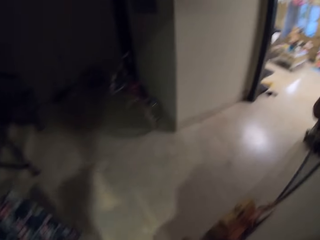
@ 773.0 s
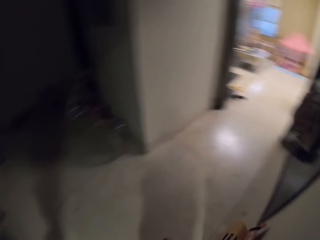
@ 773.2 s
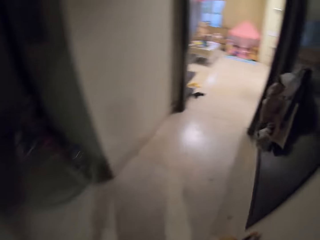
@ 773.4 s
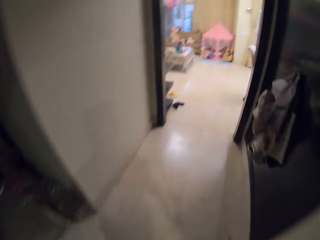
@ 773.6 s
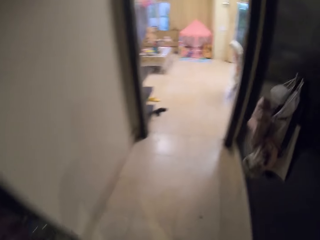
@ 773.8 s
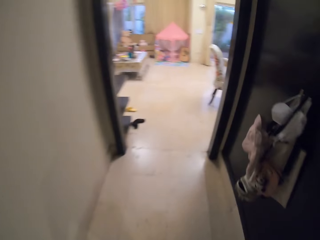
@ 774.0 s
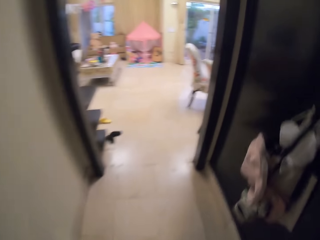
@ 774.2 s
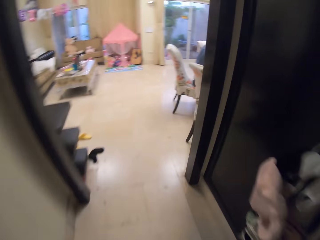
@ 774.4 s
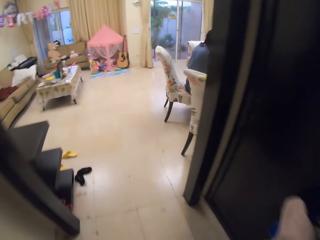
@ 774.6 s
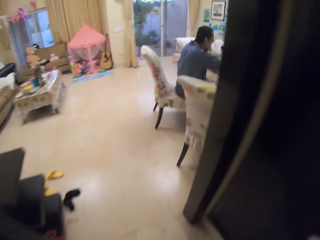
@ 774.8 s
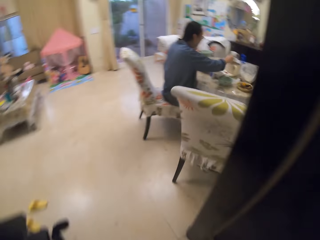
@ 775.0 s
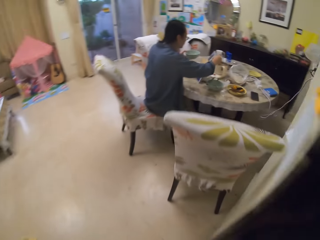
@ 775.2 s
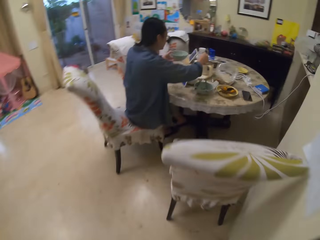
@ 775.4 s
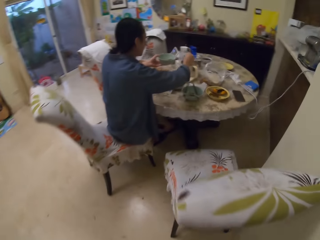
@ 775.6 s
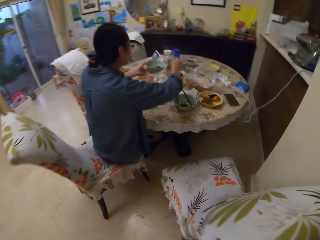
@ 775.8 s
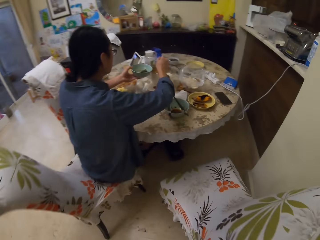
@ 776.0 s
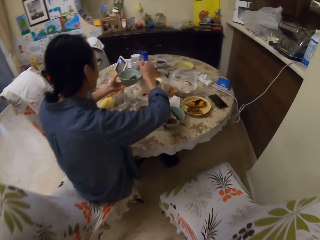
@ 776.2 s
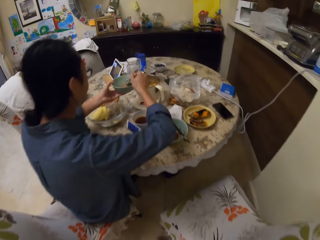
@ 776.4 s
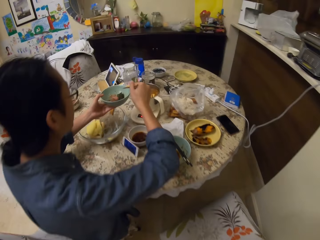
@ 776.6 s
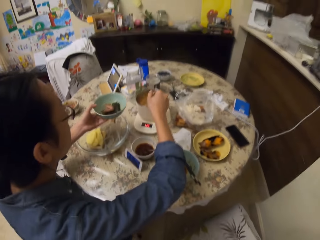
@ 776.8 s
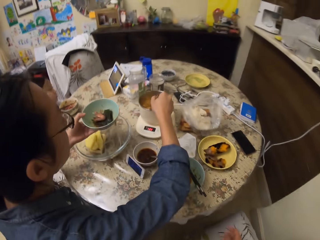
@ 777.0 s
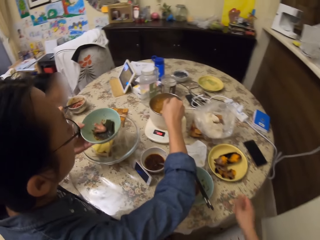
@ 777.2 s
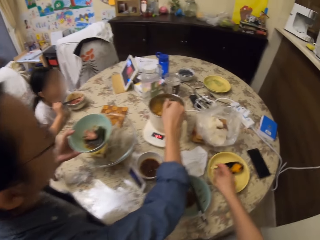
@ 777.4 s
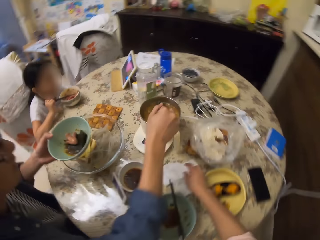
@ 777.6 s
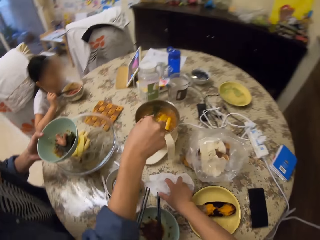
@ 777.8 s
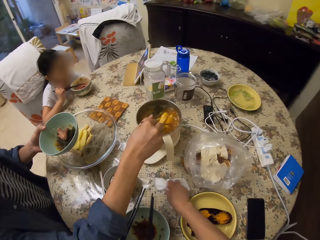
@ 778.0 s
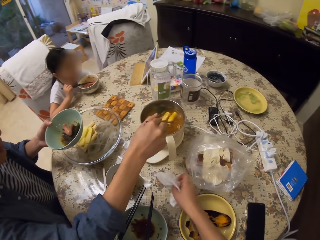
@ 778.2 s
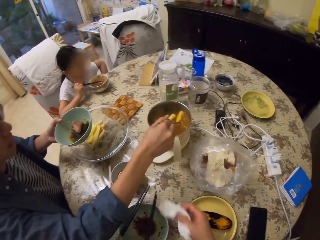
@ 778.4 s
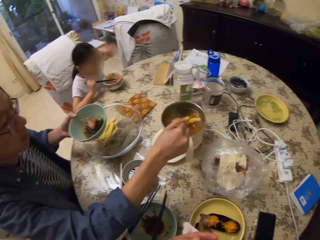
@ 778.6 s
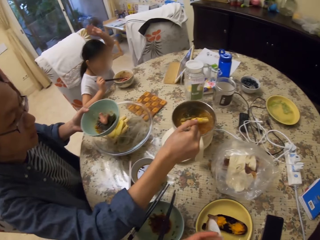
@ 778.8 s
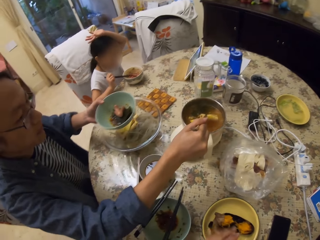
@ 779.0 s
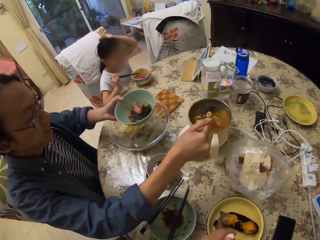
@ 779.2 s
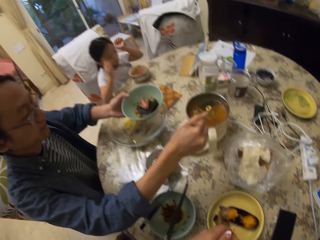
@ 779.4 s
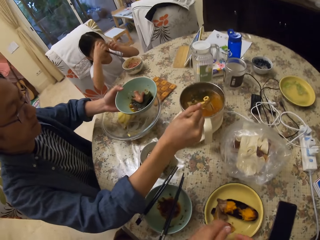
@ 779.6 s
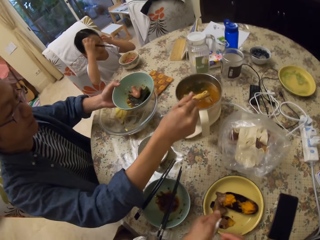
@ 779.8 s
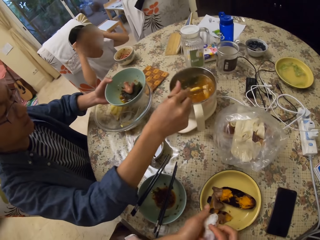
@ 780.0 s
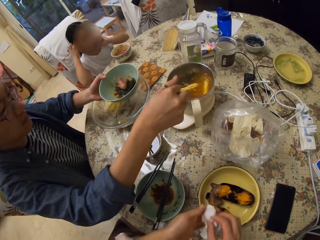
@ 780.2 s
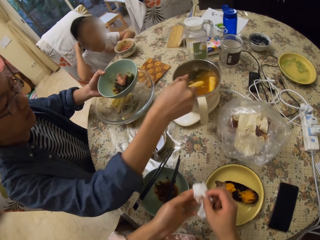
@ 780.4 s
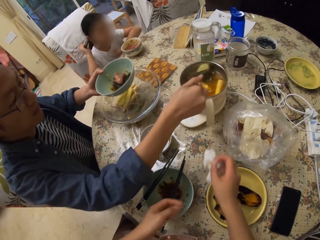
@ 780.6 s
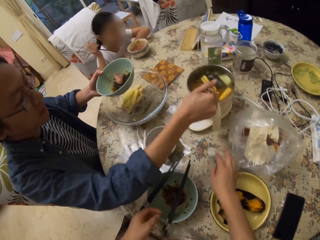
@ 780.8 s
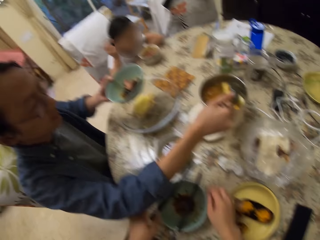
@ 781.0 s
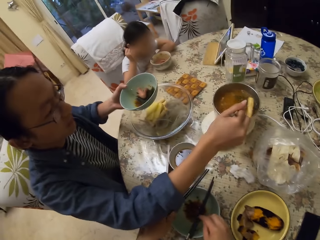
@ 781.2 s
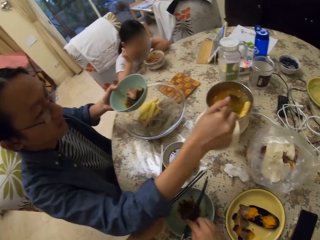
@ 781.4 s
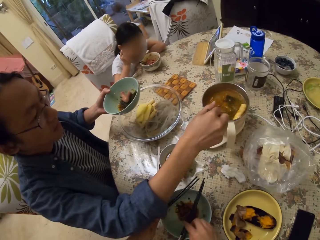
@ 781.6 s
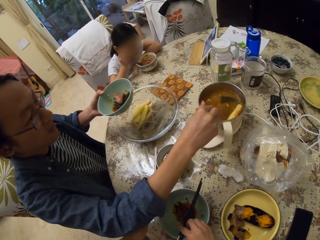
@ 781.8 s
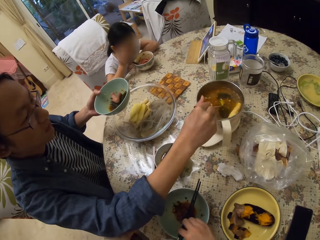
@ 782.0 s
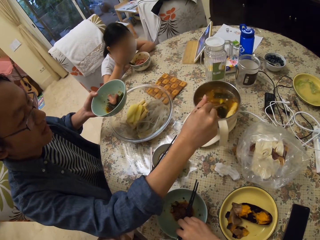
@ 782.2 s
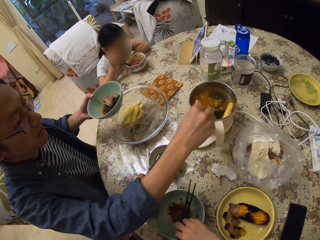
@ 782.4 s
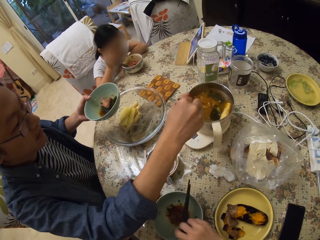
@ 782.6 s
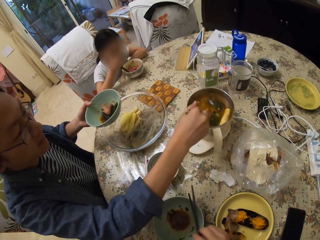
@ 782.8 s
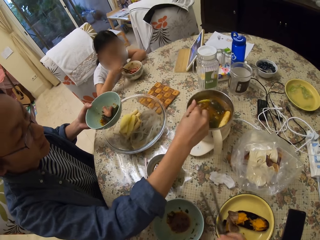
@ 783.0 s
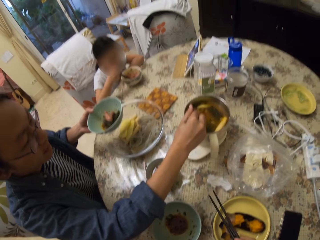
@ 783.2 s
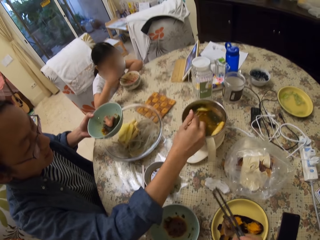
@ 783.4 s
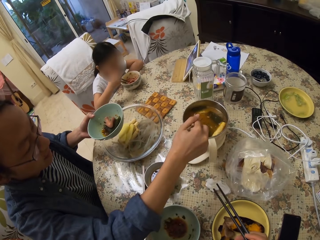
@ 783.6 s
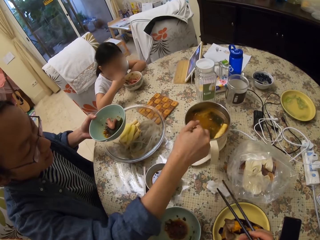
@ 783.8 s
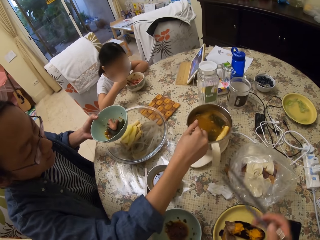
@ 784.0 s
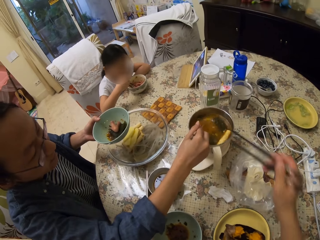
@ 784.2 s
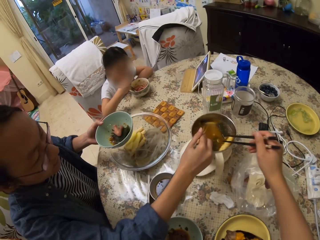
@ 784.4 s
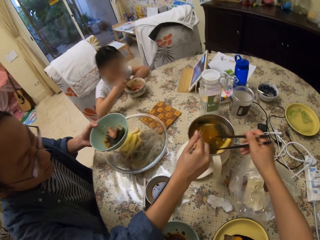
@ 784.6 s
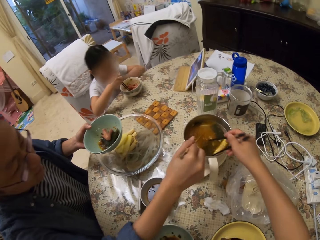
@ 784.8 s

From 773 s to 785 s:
The camera wearer moves to the table in the room. A man picks something in a pot with chopsticks. The man puts food in a bowl with chopsticks. The man picks something in the pot with chopsticks. A girl looks around. The camera wearer picks a serviette on the table. The girl moves the hand on the head. The camera wearer wipes hands with the serviette. The man stirs something in the pot with chopsticks. The camera wearer puts the serviette on the table and picks chopsticks on a bowl. The girl moves something in the bowl with chopsticks. The camera wearer looks around.

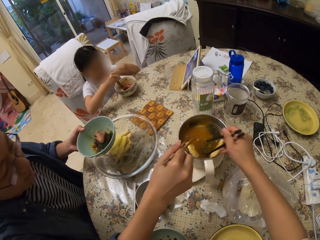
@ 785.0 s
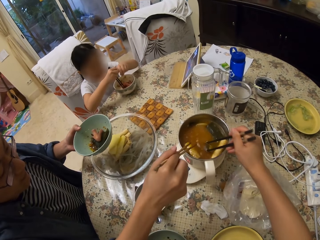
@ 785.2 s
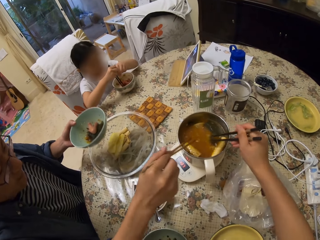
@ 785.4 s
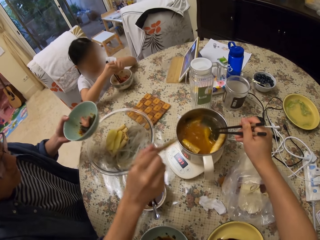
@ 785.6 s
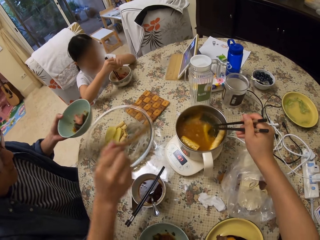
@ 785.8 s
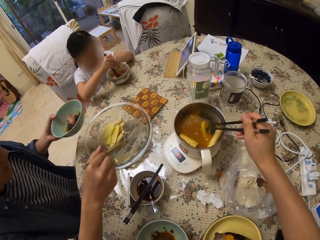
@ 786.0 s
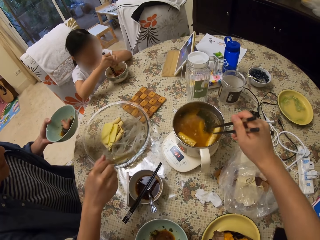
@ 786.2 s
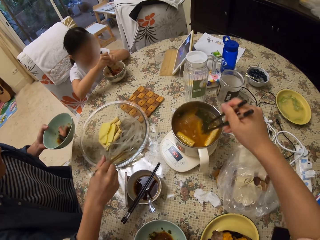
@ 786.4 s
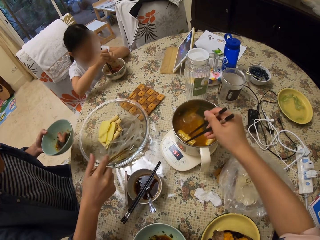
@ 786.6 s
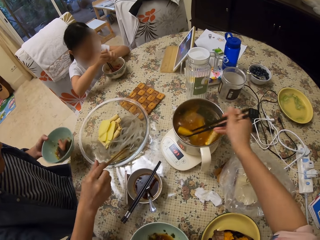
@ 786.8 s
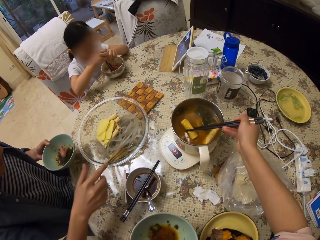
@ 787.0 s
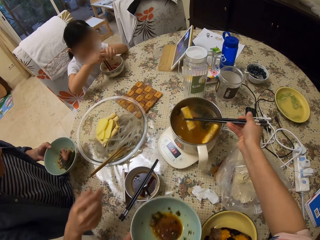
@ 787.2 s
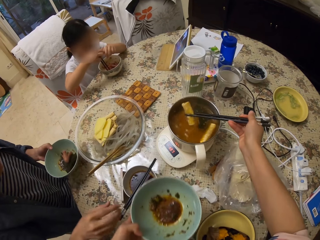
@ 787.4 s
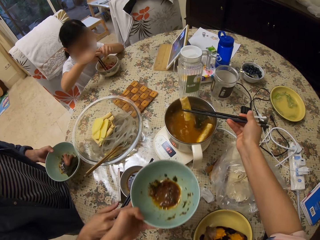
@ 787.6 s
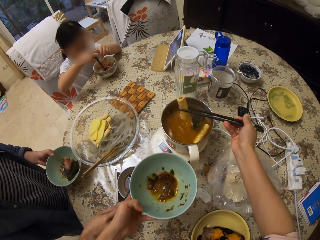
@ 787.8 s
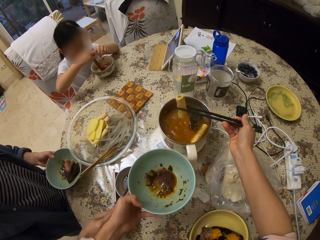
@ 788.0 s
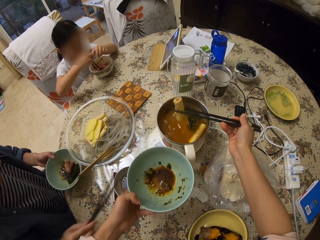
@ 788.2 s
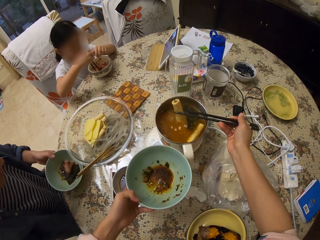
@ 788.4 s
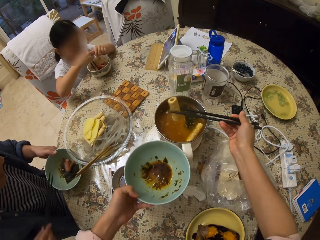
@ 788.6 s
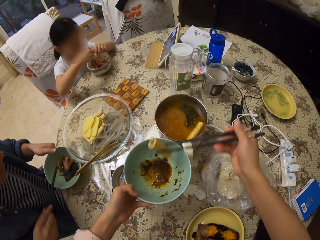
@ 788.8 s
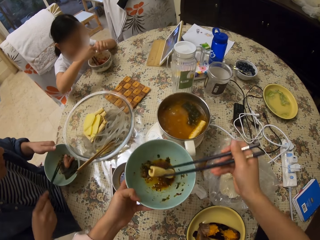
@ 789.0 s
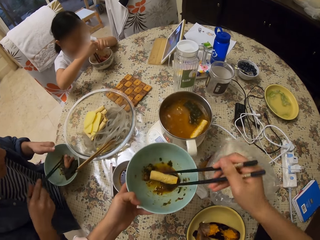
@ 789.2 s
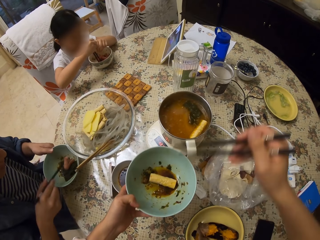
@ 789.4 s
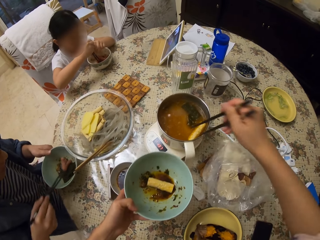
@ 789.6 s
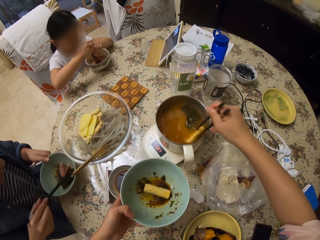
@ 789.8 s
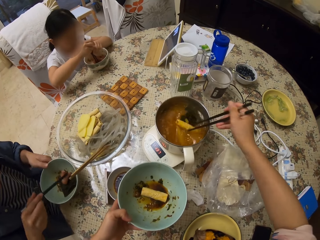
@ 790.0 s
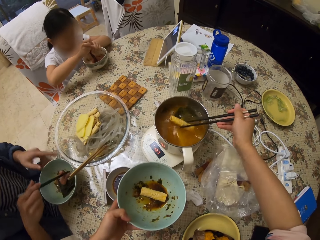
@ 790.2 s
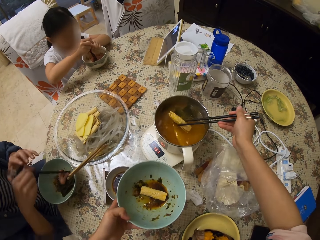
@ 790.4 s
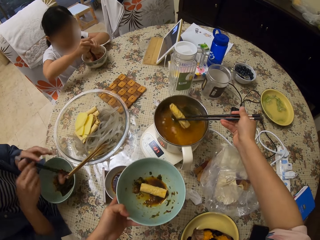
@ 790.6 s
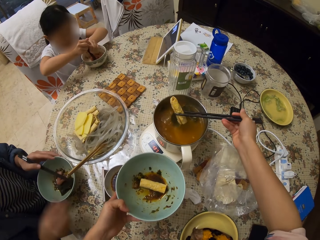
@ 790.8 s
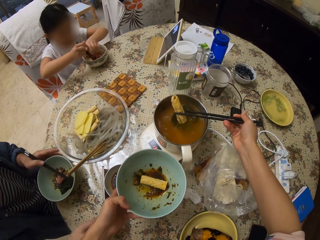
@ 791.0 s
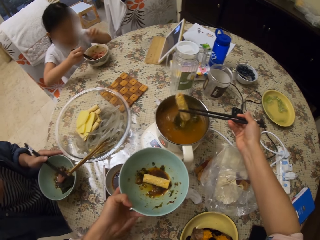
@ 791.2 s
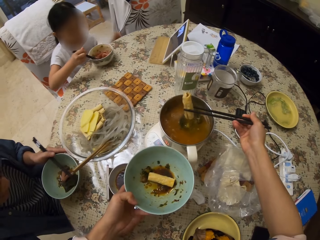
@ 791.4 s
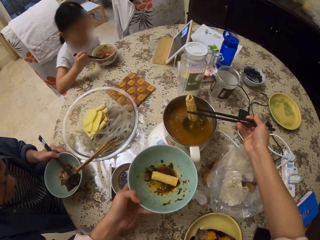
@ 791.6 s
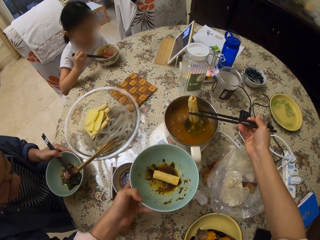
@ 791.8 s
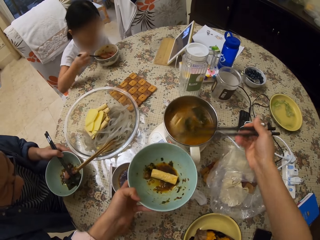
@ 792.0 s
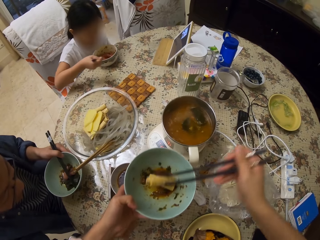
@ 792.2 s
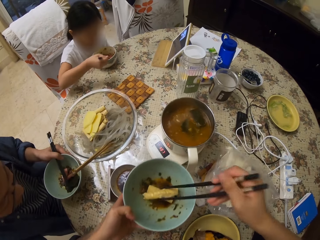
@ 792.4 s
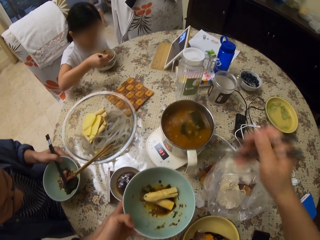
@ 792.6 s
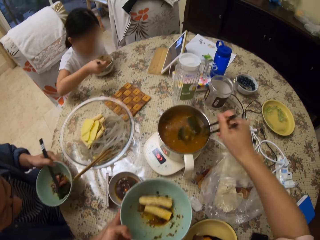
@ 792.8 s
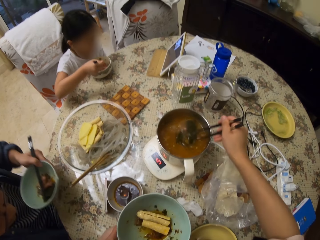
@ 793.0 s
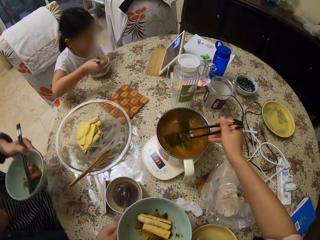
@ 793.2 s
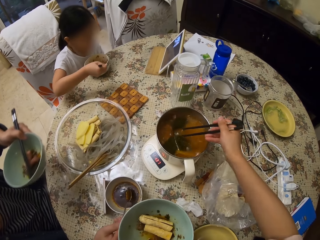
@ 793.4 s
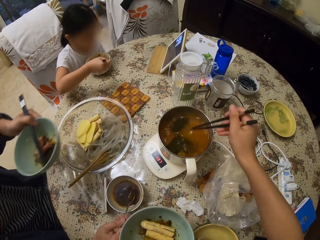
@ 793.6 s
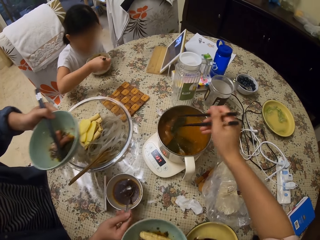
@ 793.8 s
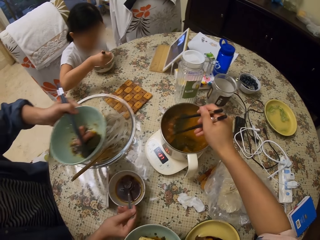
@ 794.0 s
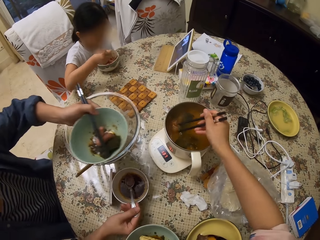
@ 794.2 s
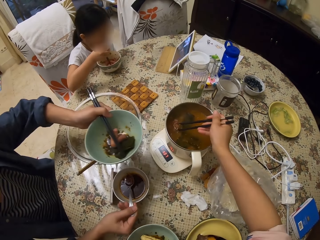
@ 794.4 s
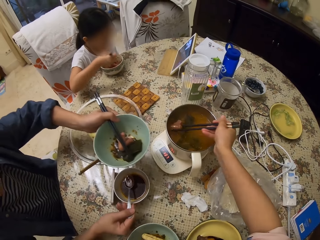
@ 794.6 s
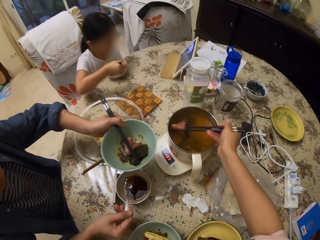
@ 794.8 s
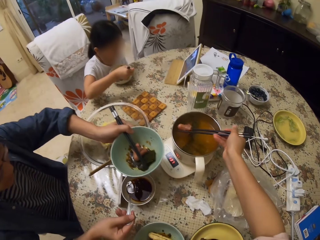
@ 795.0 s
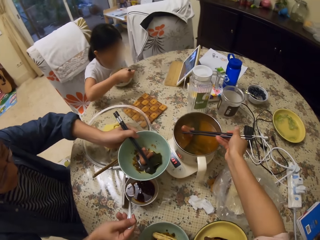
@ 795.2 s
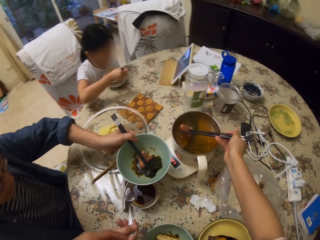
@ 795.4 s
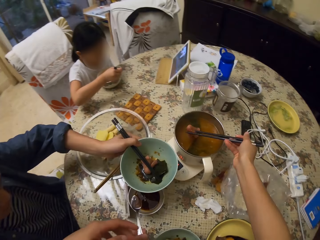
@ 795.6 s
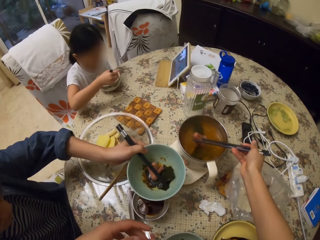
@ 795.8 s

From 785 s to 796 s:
The camera wearer stirs something in a pot with chopsticks. A man hits the pot with chopsticks. The man moves the chopstick on the tray and puts chopsticks in a bowl. A girl holds chopsticks with both hands. The camera wearer picks food in the pot with chopsticks. The man moves the bowl on the table. The camera wearer shakes something. The man picks the chopsticks on the bowl and moves the chopsticks in the dish. The camera wearer puts the food in the bowl. They pick something in the pot with chopsticks. The man picks the chopsticks with the other hand. The camera wearer shakes something. The girl moves something in the bowl with chopsticks. The camera wearer puts something in the bowl. The man picks the bowl on the table. The camera wearer picks something in the pot with chopsticks. The man picks a spoon and scoops something in the bowl.
